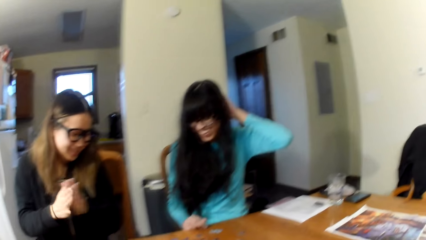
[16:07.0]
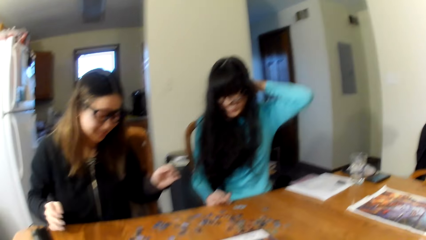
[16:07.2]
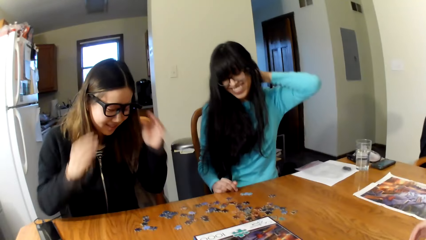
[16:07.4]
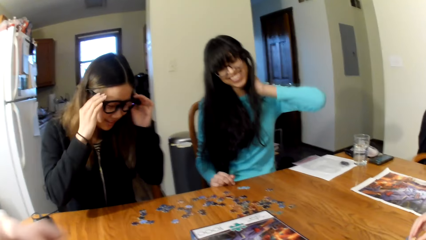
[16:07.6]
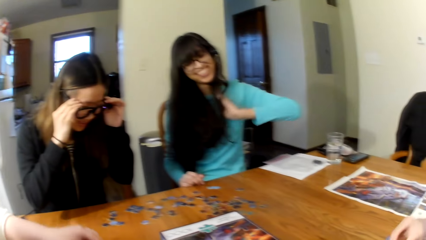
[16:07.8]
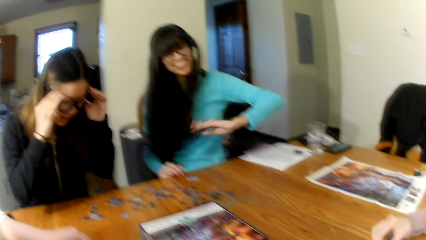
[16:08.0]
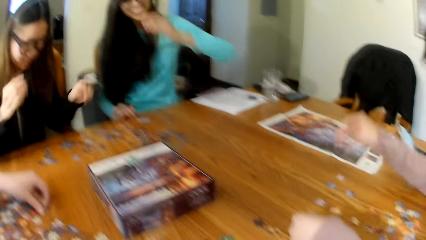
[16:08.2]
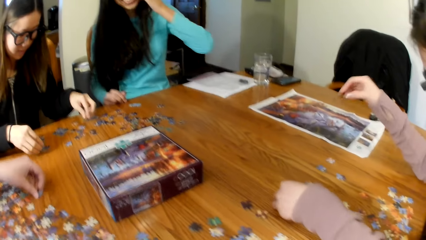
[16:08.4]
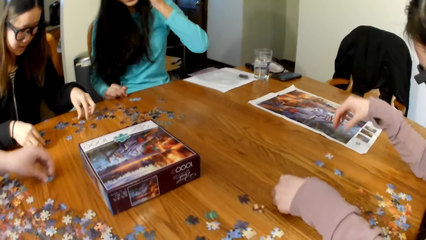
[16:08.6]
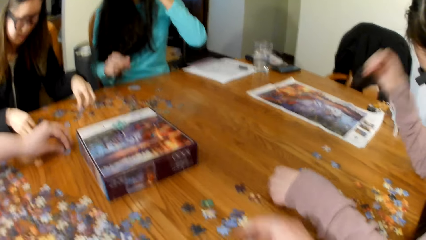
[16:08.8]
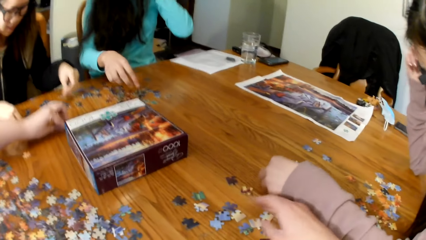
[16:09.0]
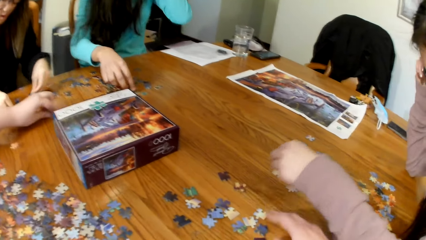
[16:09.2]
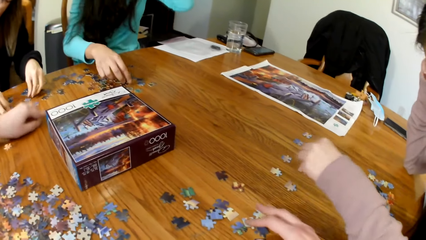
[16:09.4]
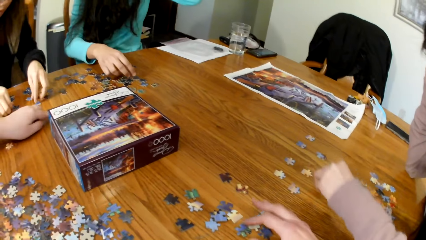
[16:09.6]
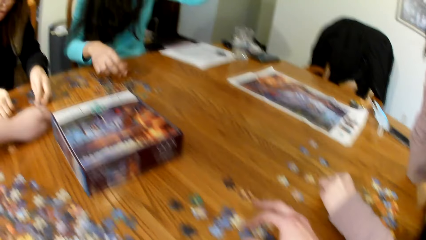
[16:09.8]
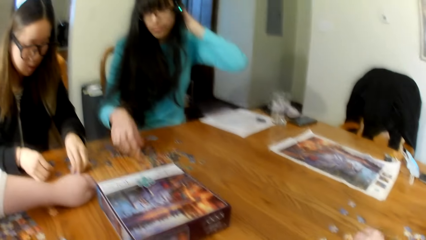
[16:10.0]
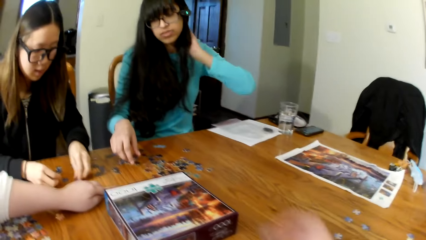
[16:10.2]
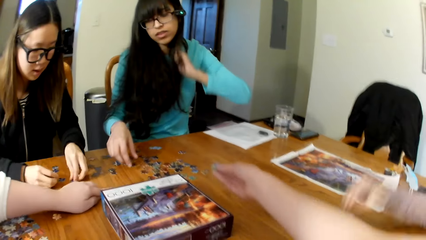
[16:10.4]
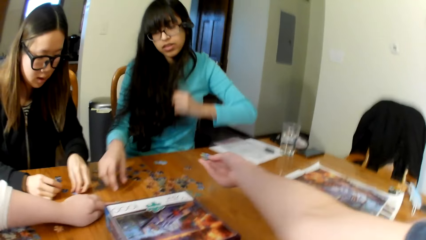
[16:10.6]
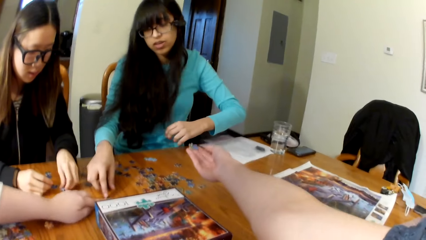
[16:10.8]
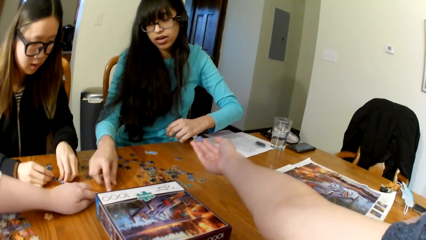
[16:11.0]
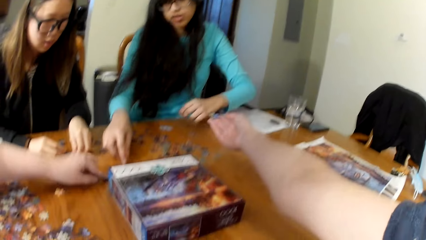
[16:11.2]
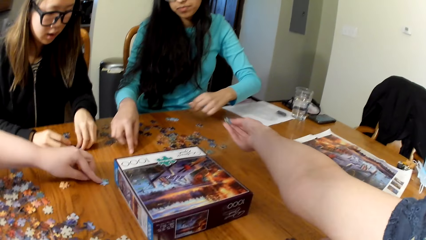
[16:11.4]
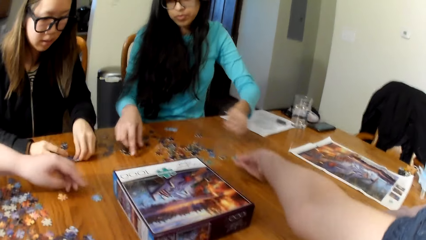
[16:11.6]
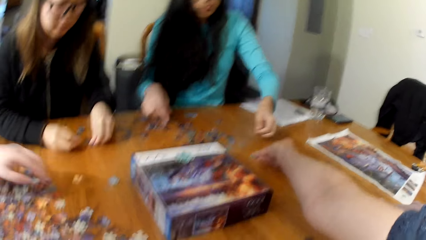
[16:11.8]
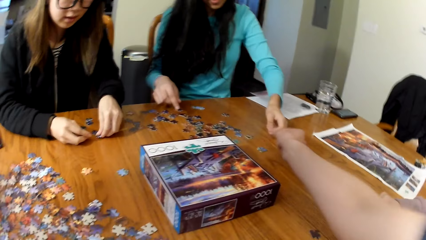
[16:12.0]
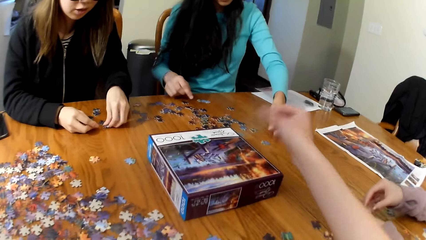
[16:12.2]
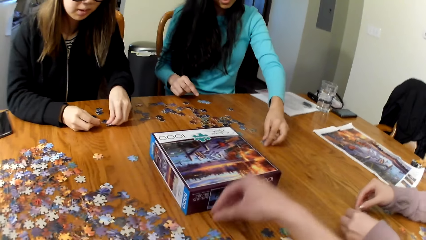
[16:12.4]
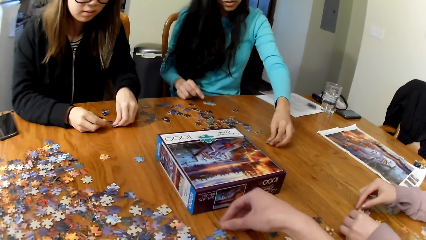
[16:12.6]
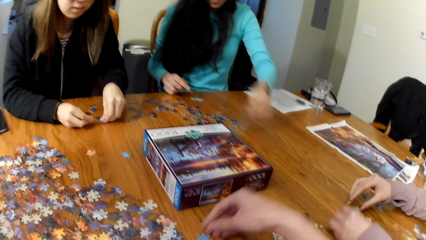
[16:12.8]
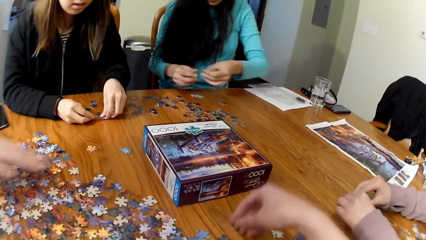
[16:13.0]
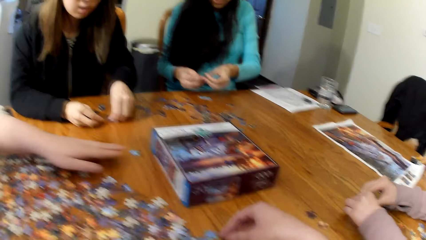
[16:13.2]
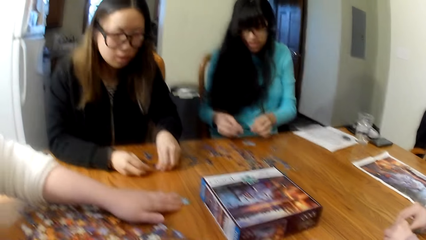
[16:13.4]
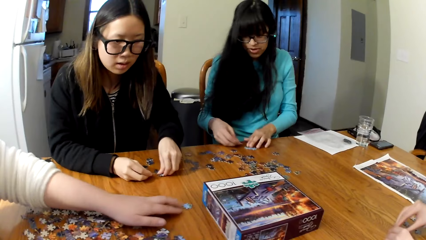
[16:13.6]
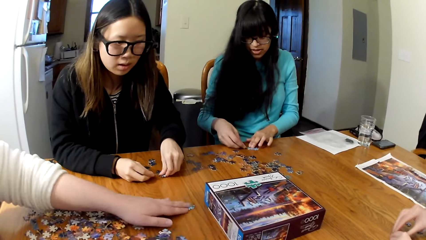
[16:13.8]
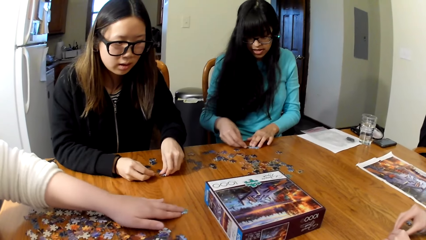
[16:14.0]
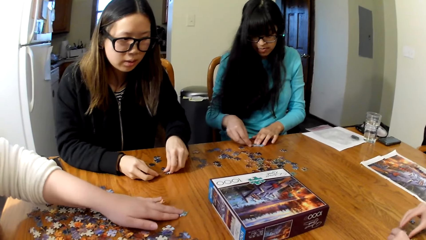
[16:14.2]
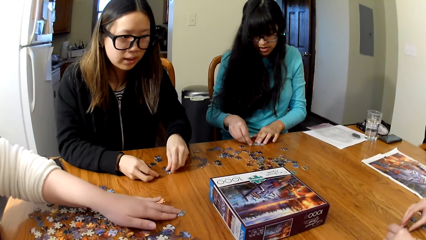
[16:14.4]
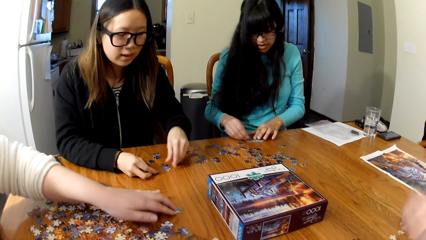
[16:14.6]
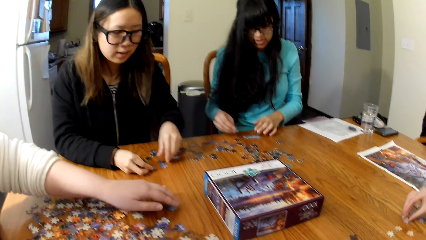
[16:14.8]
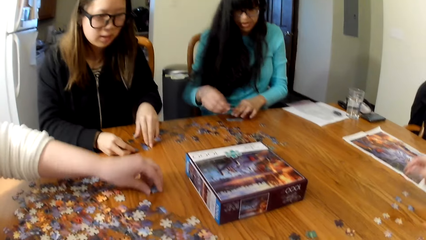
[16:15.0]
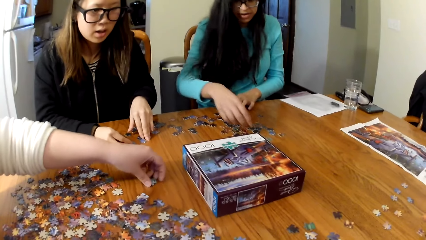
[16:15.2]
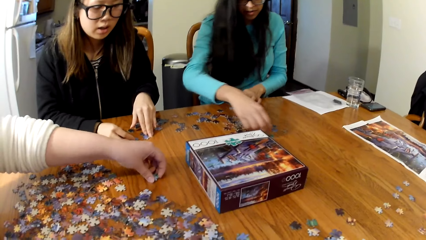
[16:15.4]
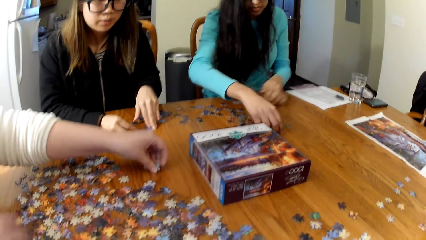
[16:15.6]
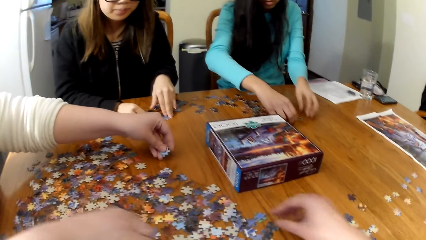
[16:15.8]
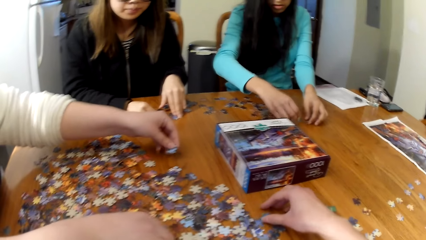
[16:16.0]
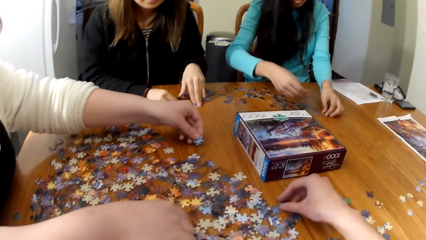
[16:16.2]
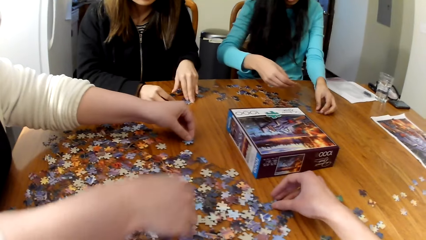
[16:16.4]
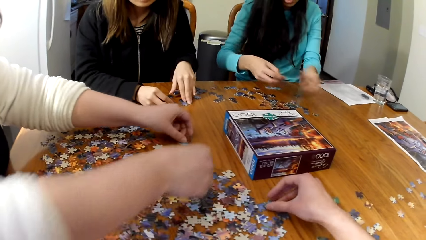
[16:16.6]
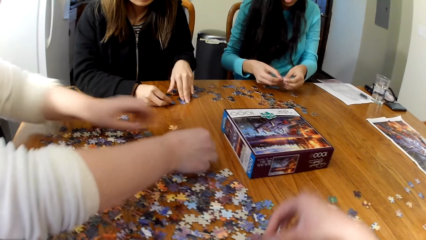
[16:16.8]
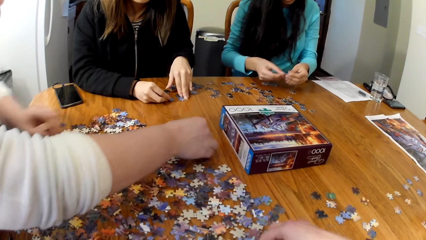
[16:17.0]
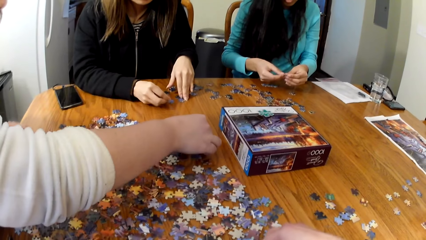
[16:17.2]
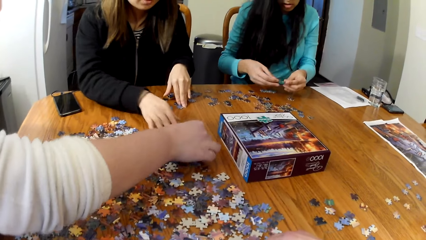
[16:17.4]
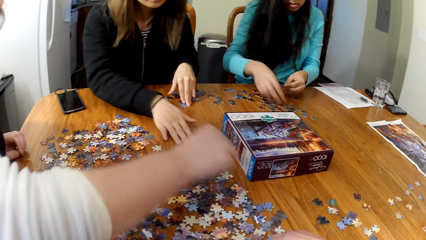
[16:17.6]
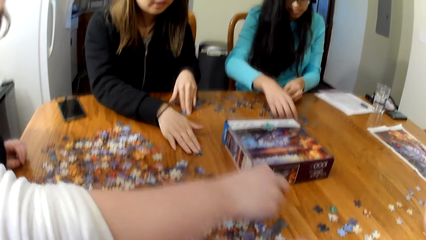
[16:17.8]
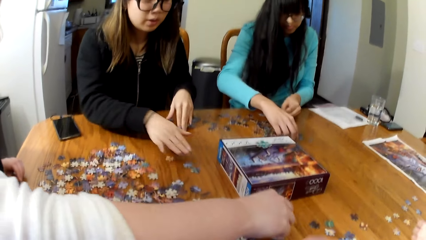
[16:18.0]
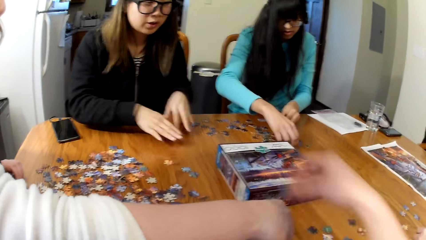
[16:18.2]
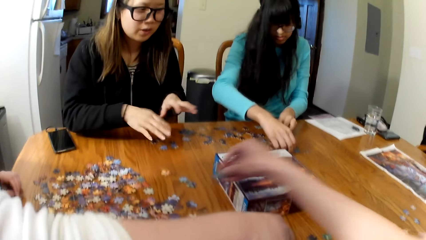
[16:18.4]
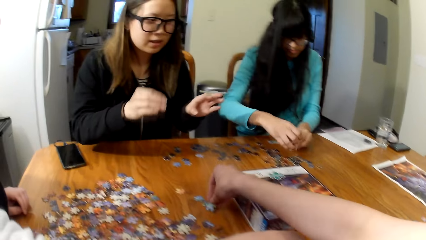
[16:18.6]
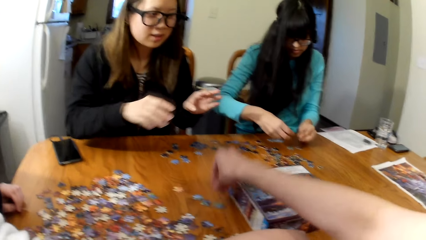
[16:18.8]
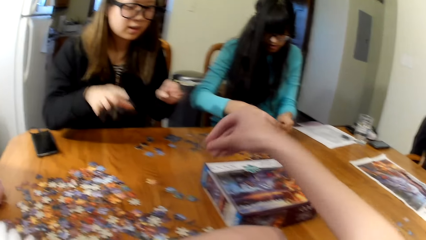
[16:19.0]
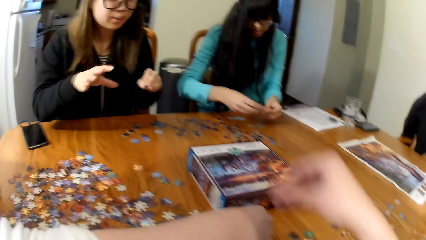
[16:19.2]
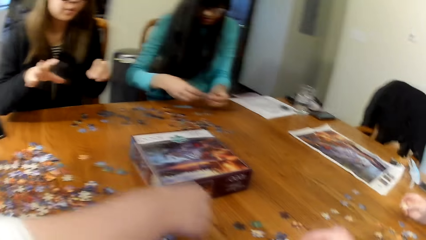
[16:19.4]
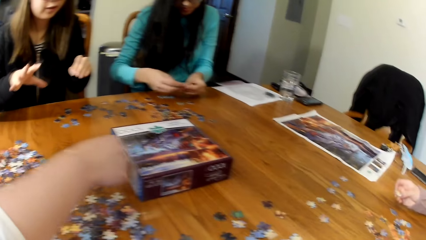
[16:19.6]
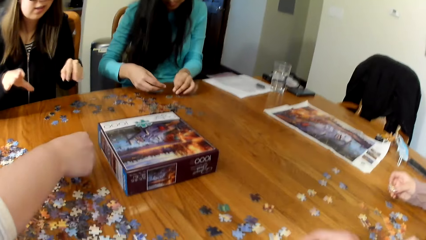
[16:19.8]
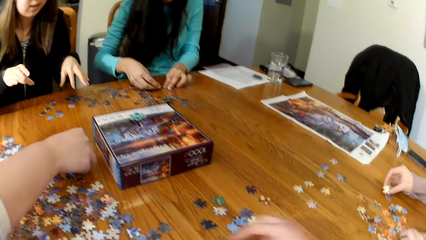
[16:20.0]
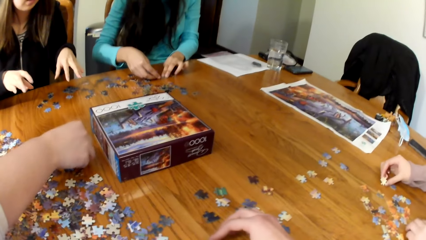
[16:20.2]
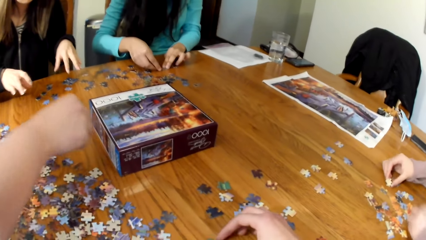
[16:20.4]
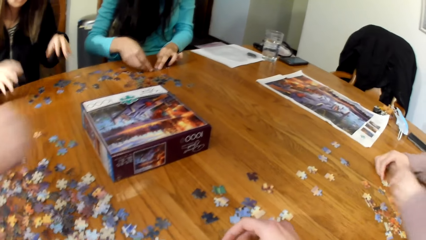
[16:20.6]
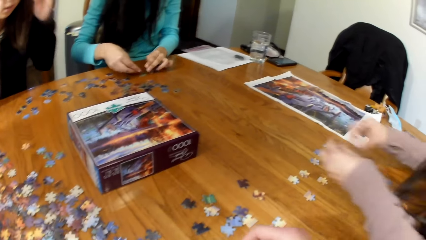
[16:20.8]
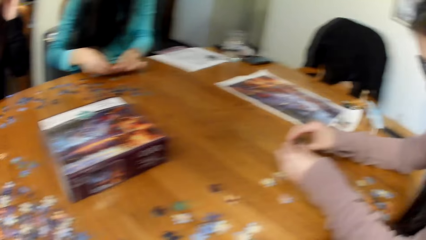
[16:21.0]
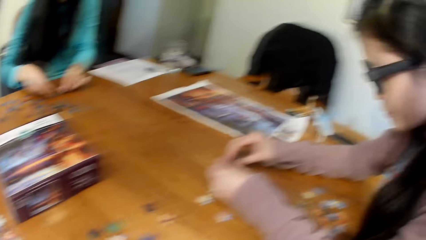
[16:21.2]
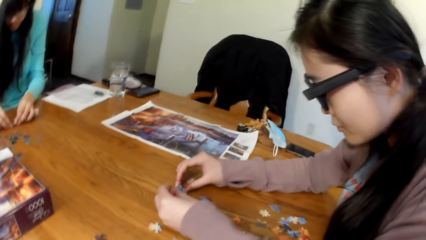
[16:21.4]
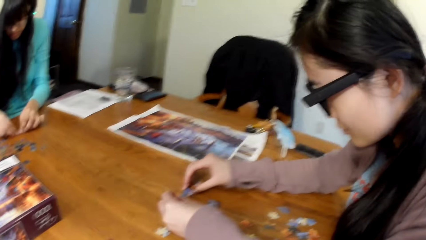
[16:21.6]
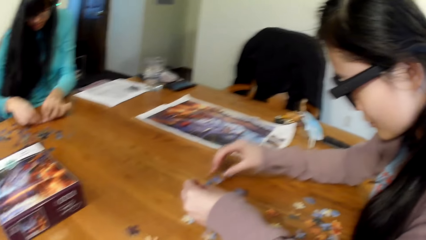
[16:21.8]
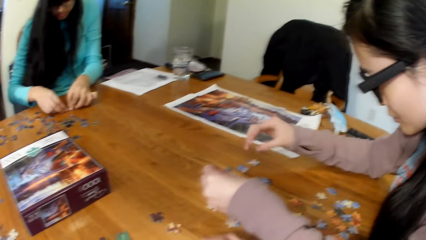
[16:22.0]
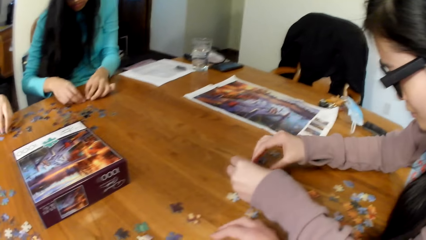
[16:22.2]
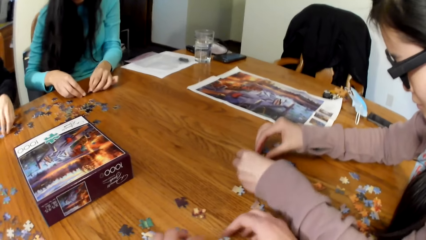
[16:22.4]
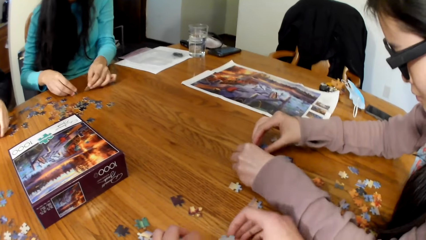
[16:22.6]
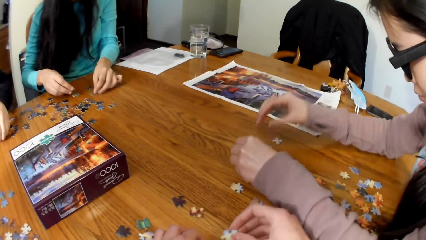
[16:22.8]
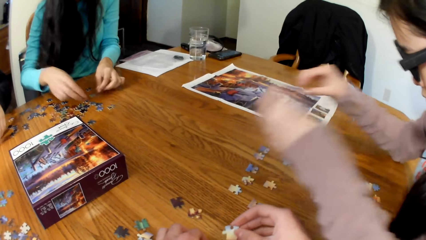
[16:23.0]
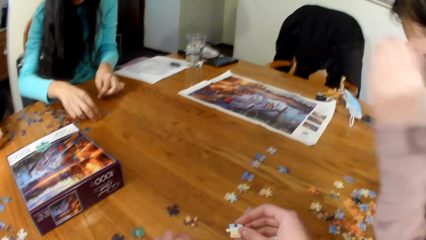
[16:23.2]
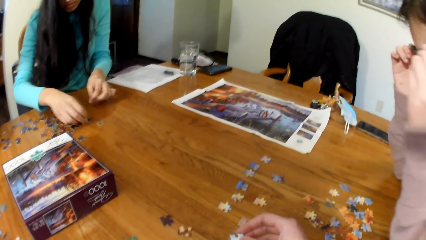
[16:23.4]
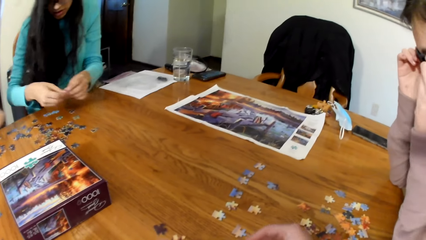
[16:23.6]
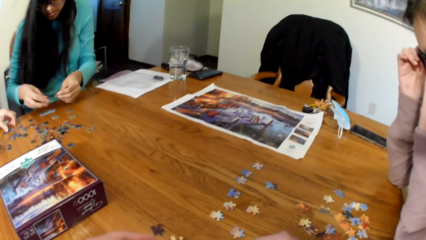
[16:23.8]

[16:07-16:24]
A woman looks for pieces of the puzzle. Another woman looks for pieces of the puzzle. A third woman looks for pieces of the puzzle. A lady picks up the puzzle pieces. The camera wearer places the pieces of puzzle on the table. Another lady picks up the puzzle piece. A third lady places the puzzle piece on the table. A fourth lady places the puzzle piece on the table.
